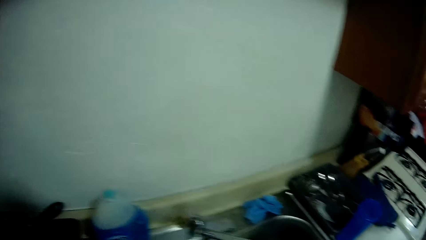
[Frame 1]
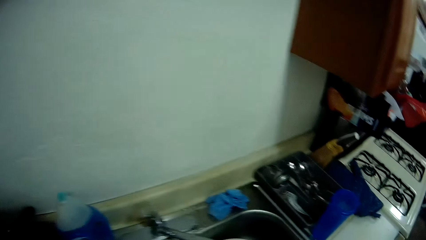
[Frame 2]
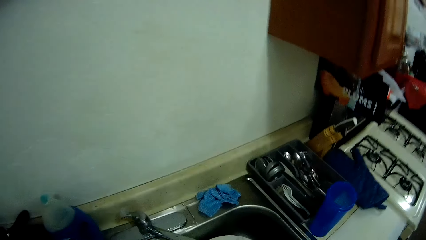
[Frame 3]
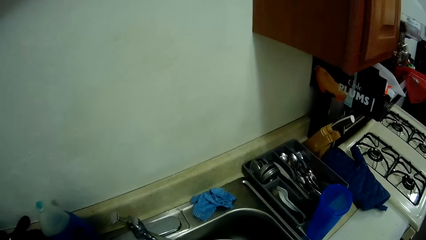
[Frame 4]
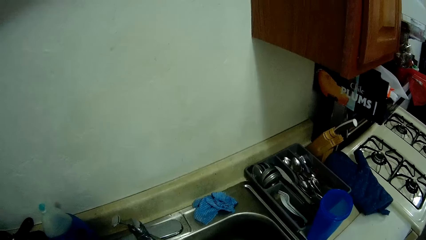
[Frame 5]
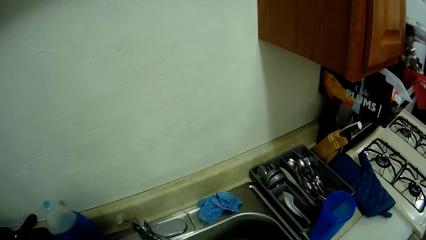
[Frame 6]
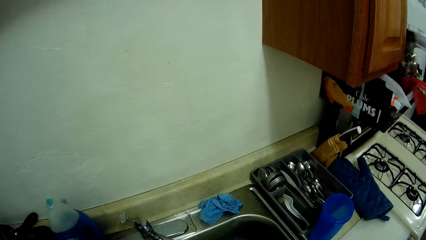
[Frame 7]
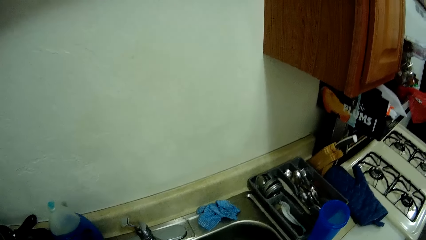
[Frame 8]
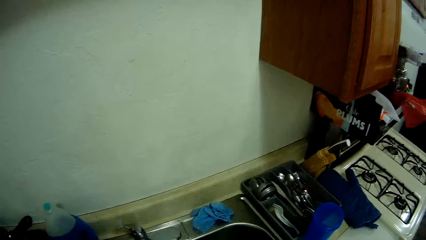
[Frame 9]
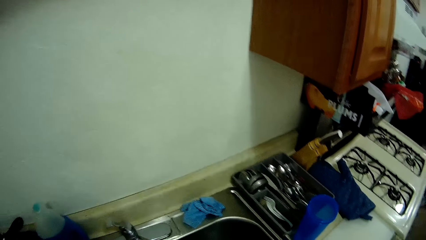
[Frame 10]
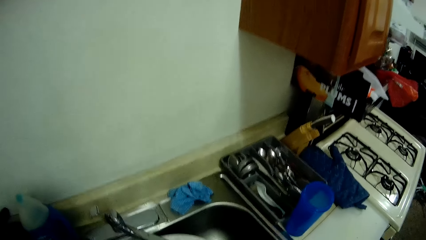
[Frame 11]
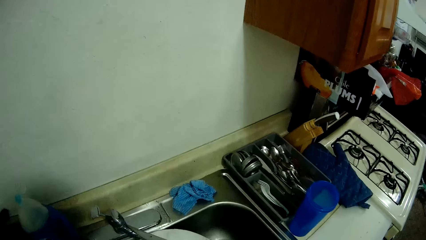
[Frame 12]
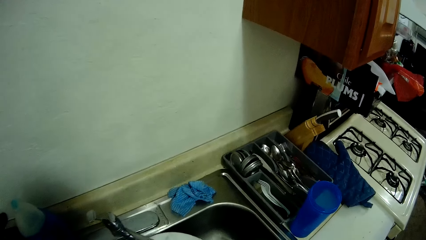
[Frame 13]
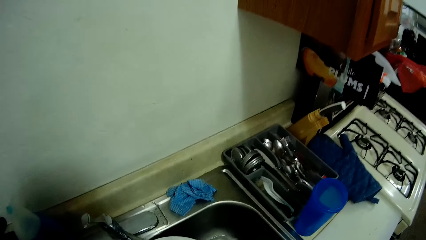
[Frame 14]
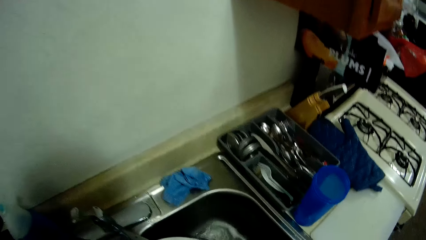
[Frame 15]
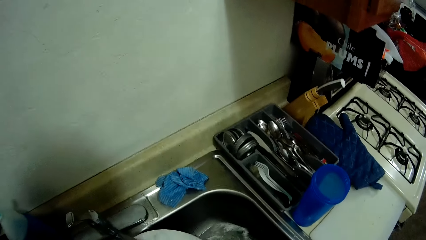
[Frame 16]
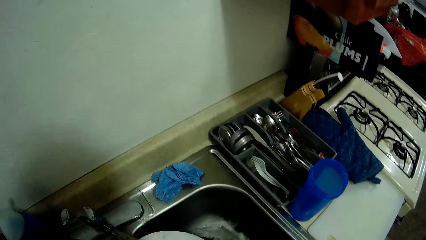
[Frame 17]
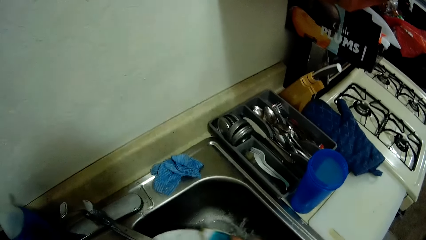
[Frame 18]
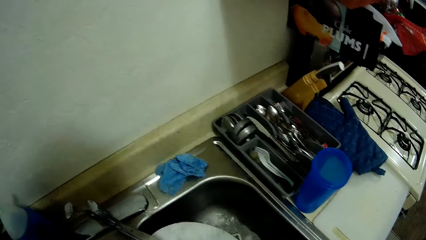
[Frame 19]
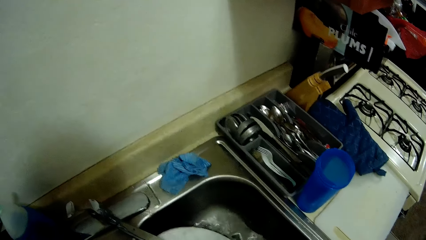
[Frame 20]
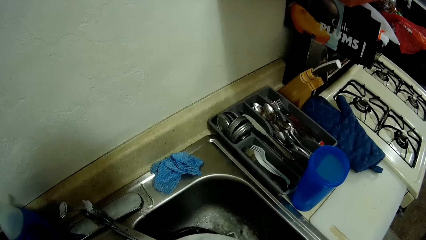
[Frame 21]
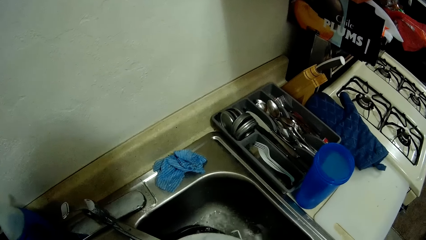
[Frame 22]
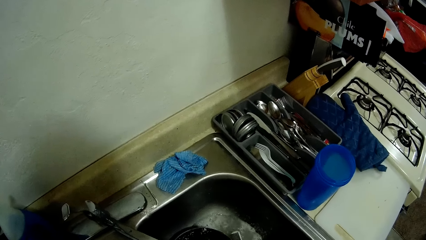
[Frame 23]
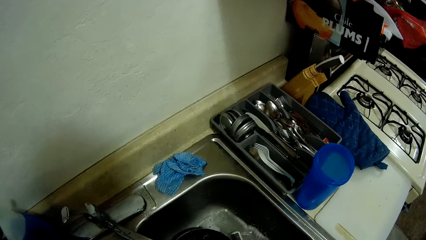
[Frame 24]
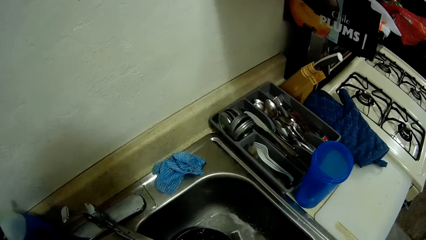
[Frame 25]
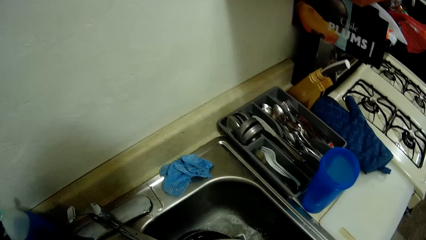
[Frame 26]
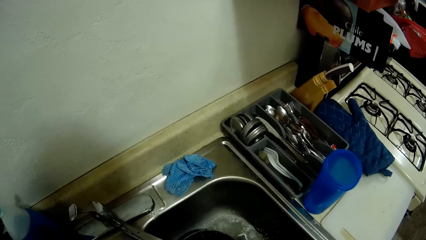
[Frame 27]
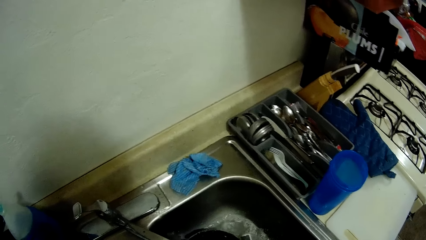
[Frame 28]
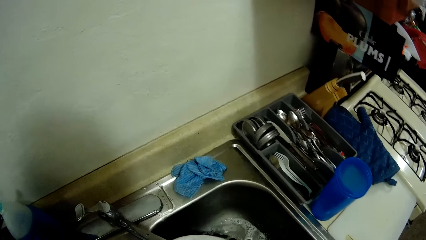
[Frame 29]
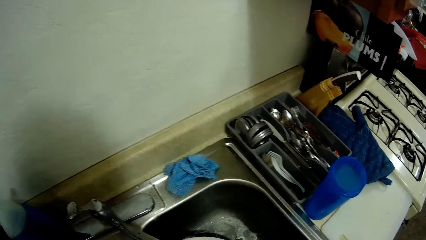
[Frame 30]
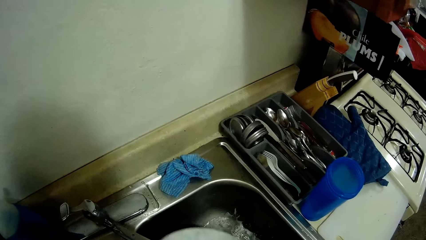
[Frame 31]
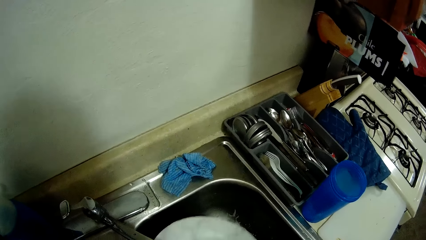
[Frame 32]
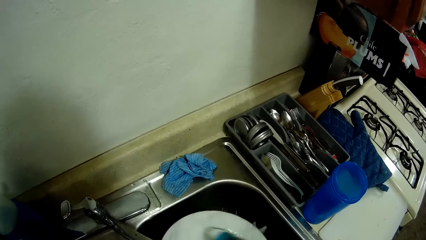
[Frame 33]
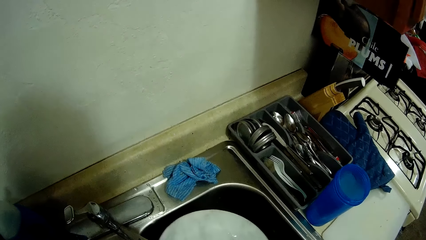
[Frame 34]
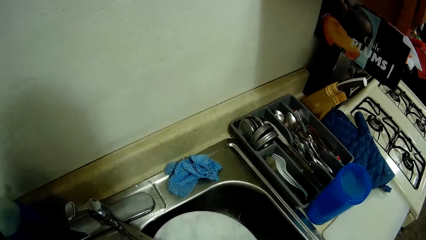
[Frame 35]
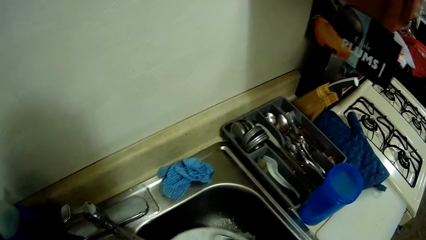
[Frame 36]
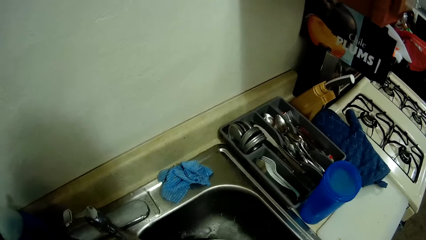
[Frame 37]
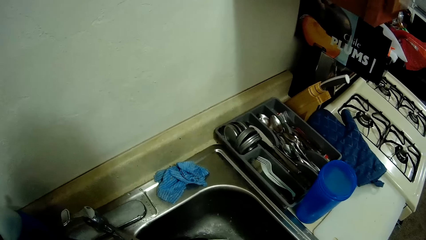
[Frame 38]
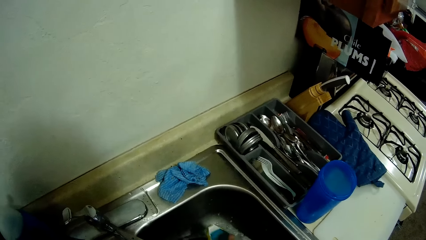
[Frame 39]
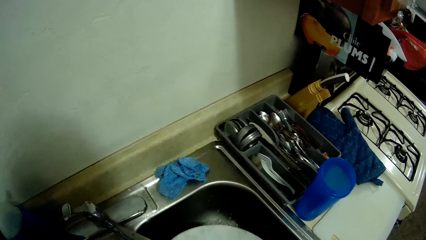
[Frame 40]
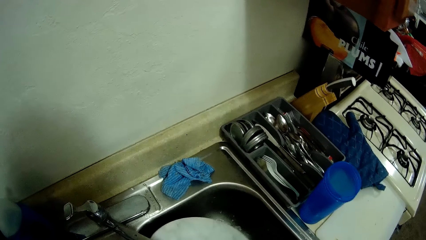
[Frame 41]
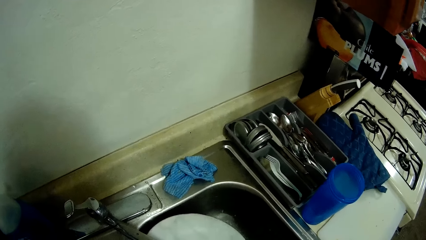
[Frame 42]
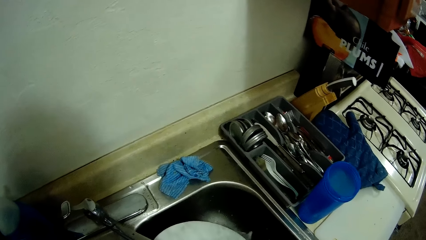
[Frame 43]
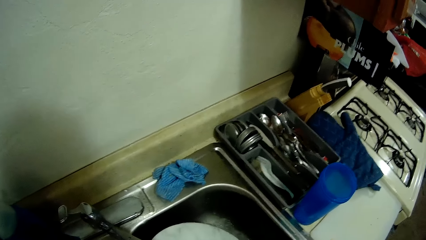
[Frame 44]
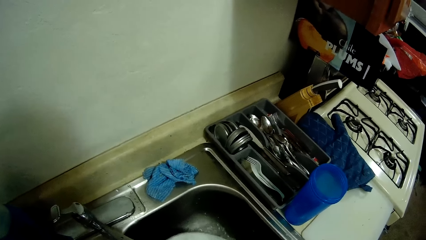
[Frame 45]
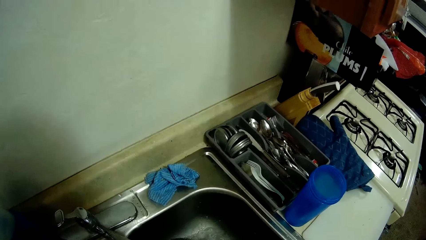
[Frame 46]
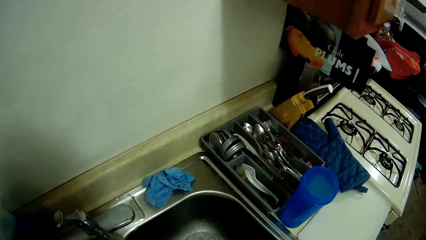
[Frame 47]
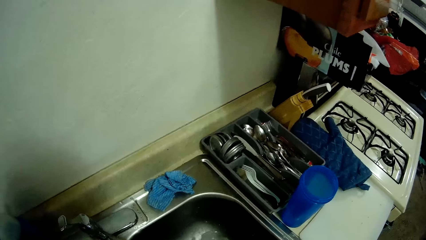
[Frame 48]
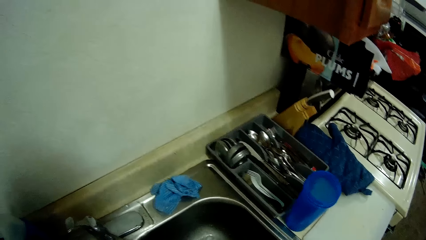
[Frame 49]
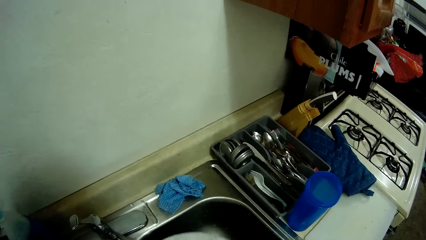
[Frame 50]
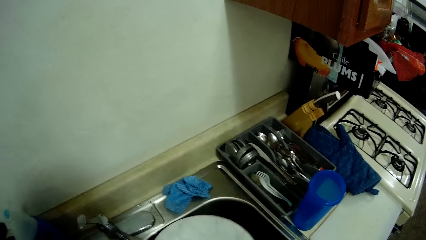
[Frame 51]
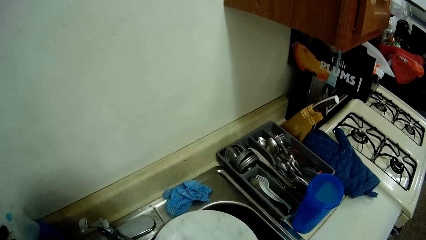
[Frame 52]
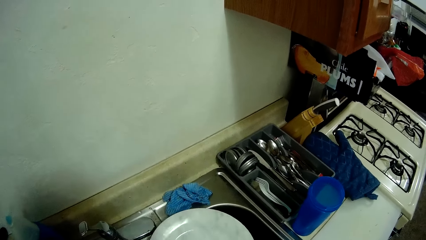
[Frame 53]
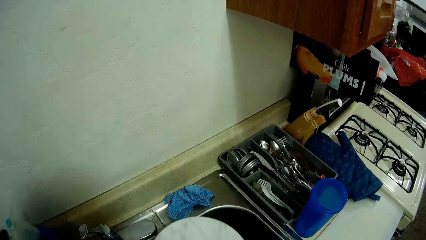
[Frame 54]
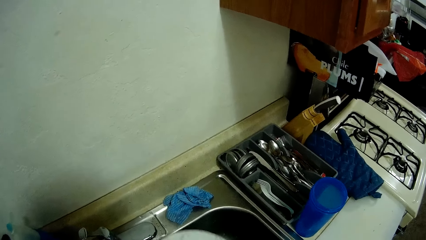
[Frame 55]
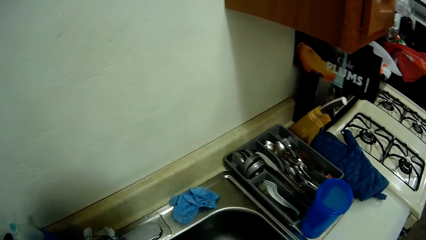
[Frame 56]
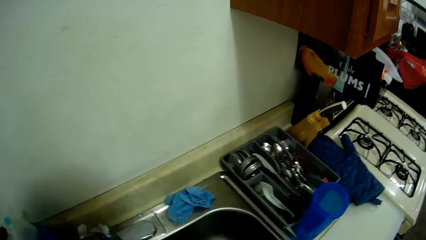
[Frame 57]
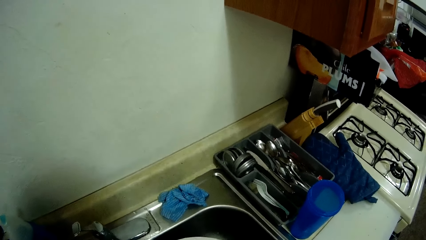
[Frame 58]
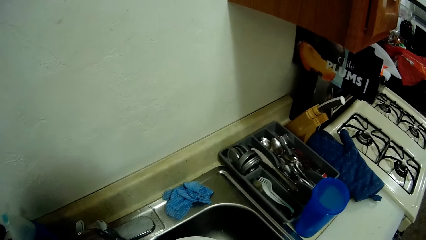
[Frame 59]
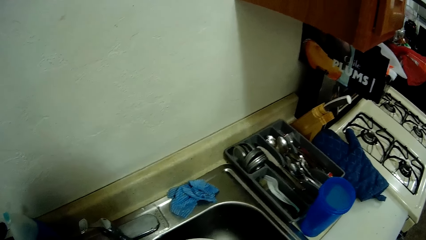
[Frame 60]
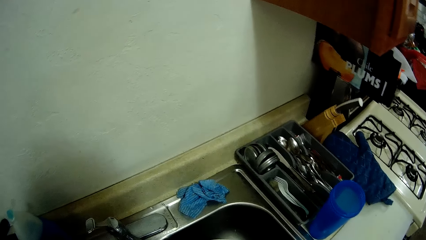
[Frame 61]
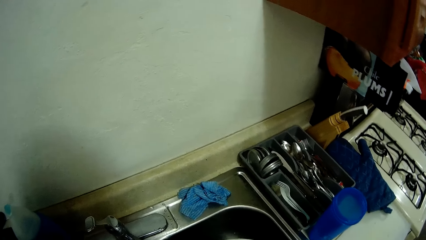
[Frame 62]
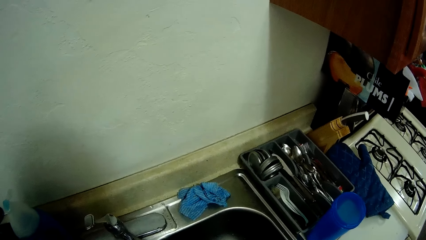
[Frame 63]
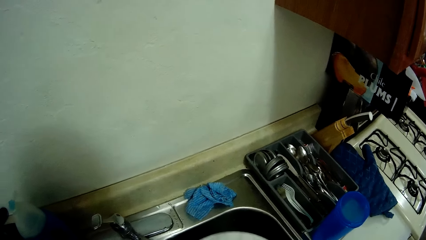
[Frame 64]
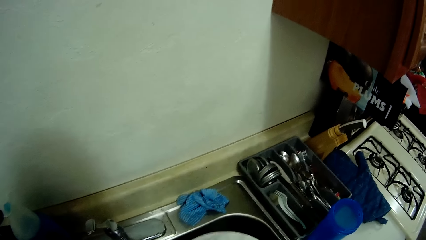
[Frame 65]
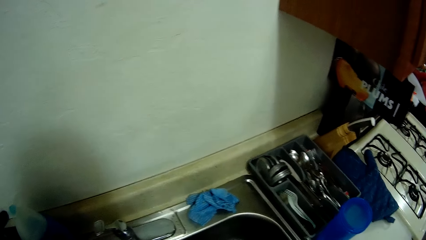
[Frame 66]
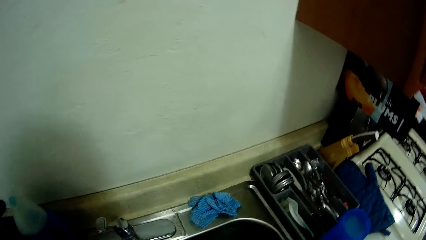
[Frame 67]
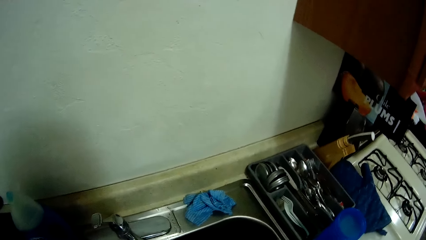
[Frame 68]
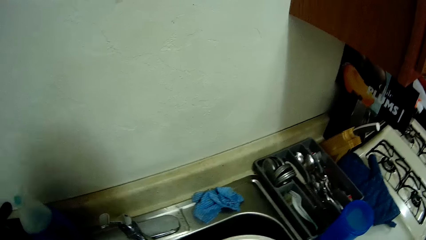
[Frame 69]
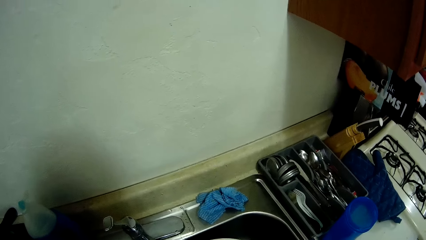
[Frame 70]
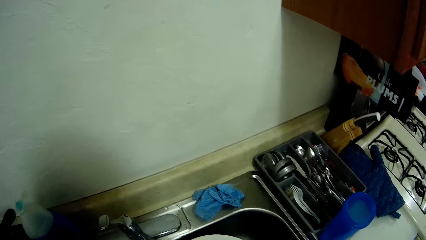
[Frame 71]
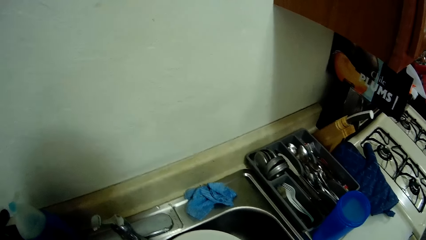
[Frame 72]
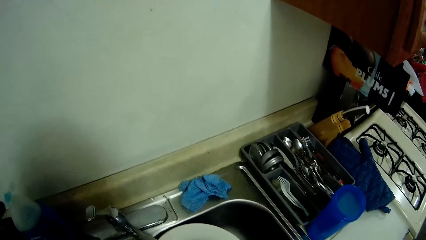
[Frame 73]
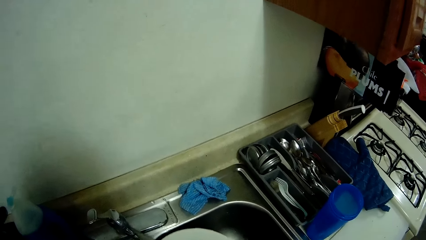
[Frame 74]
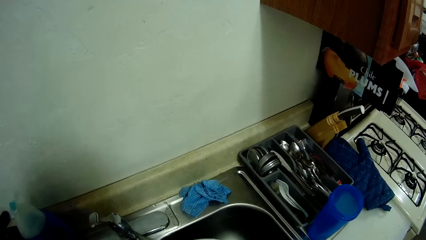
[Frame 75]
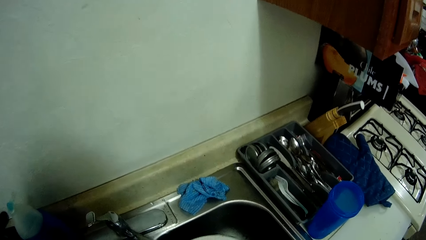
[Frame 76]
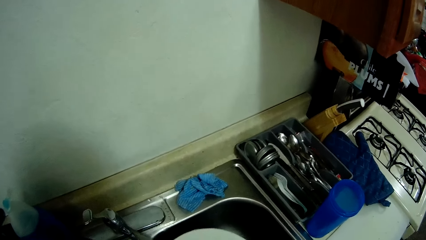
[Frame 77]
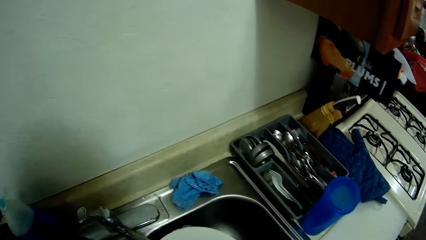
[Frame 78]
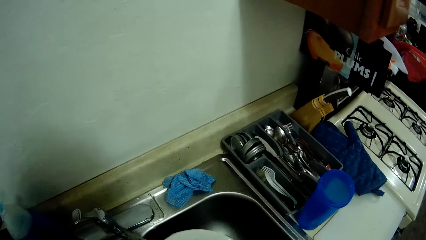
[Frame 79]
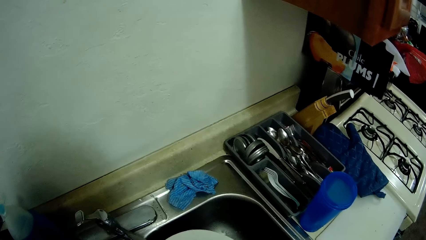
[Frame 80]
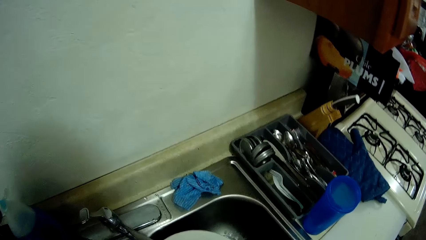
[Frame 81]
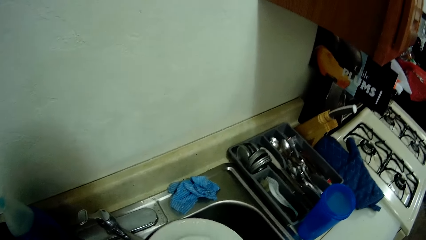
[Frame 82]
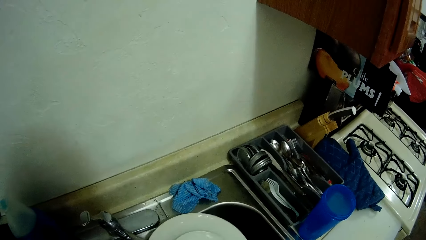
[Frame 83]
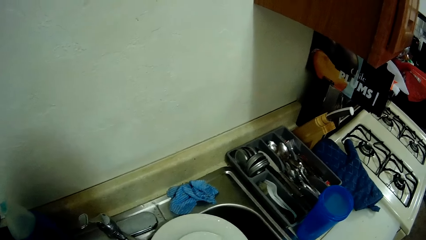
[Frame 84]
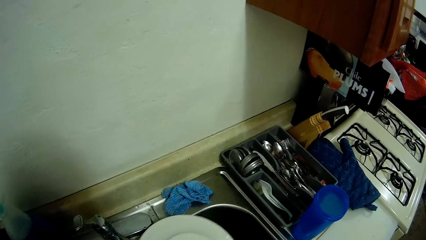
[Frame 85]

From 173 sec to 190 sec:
The camera wearer looks around. They stare at the sink. They wash the serving plate in the sink.
